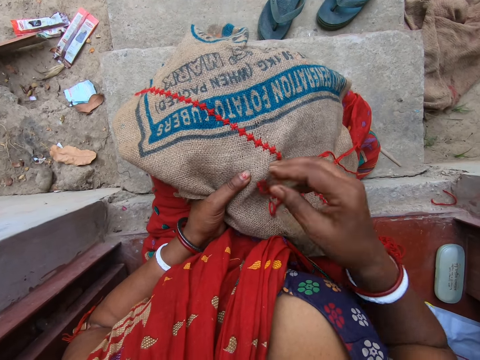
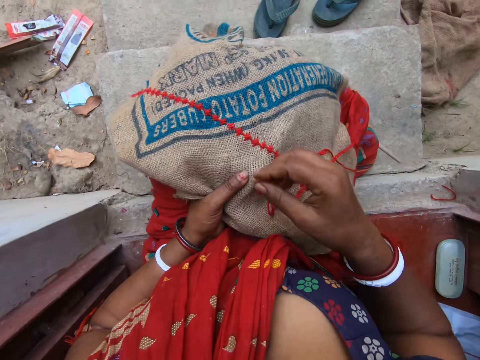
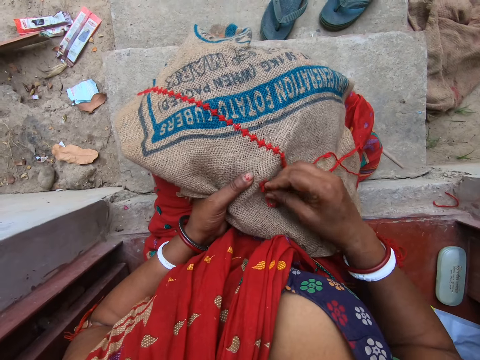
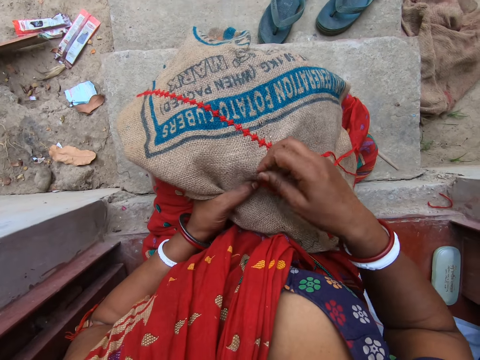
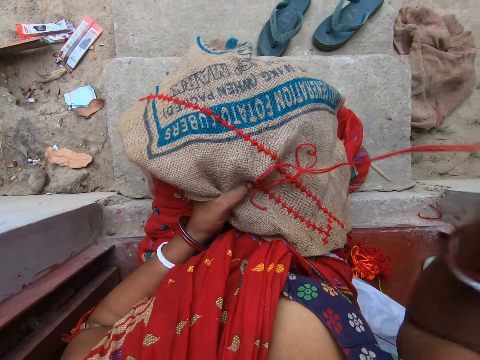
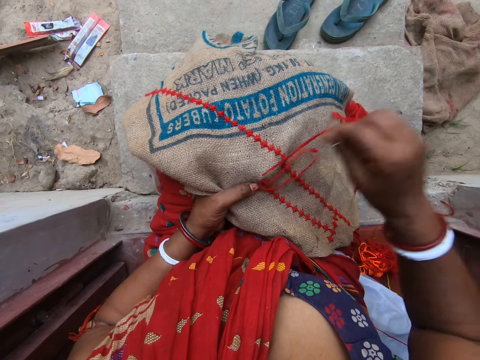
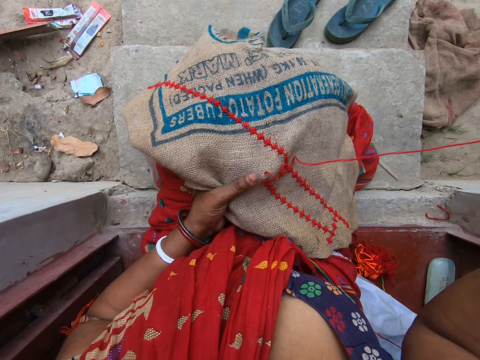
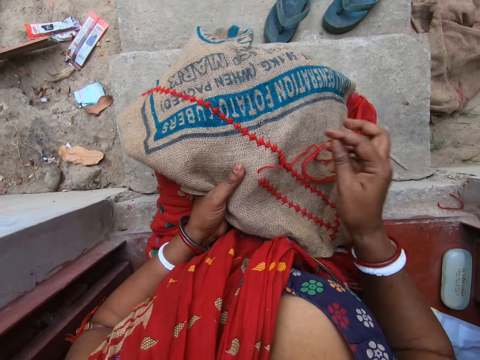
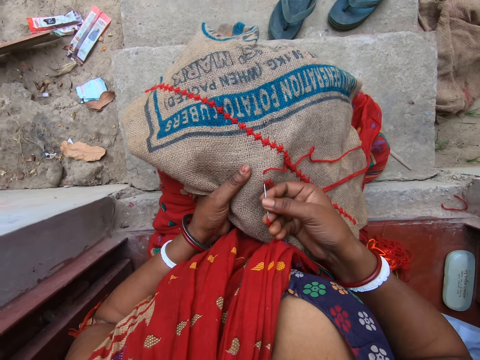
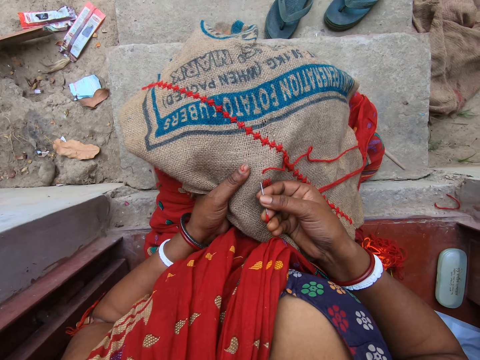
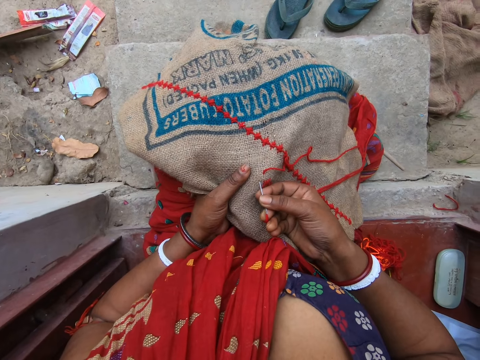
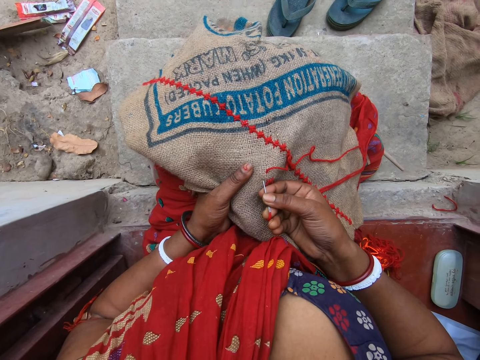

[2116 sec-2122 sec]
The camera wearer puts her right hand in her mouth. She sews a design on the cloth with the needle and thread in her right hand.

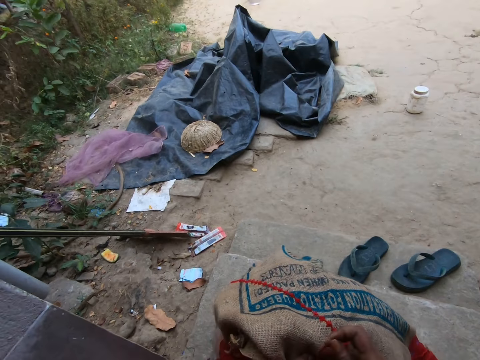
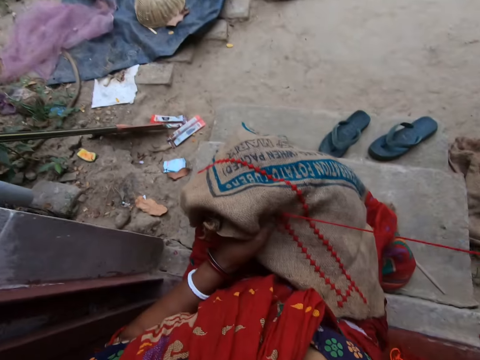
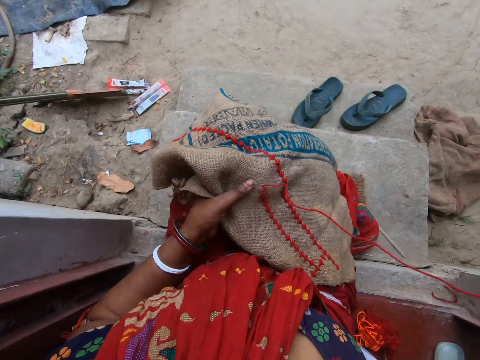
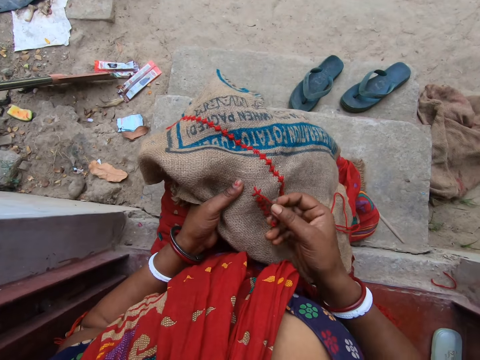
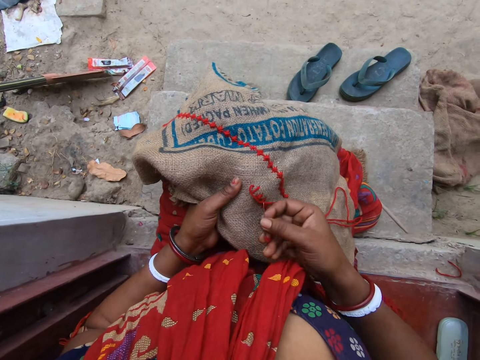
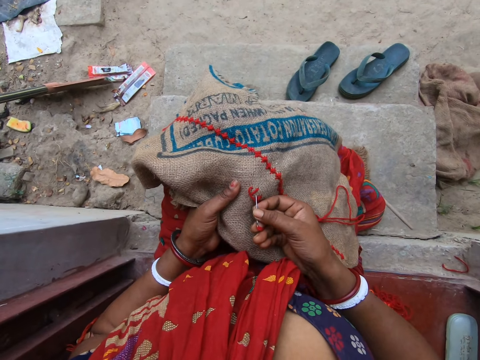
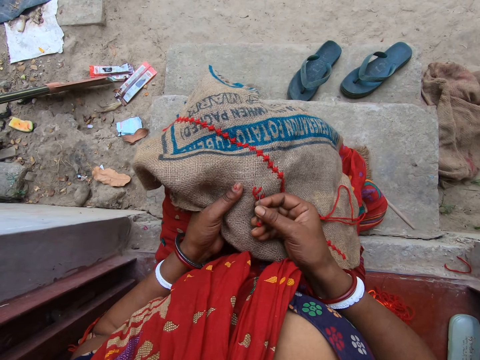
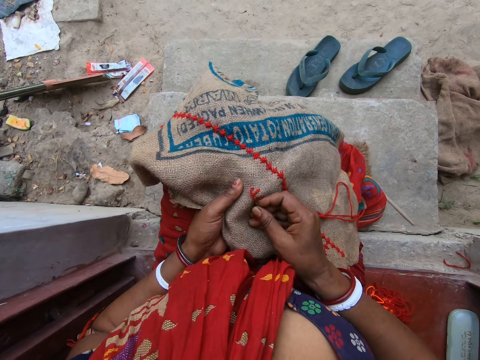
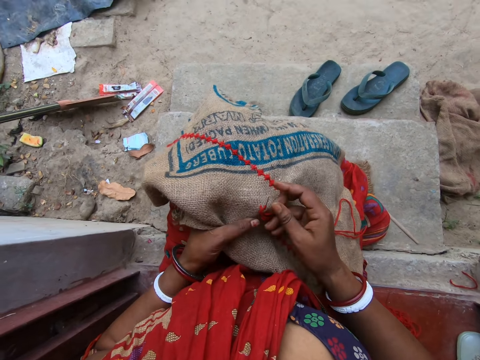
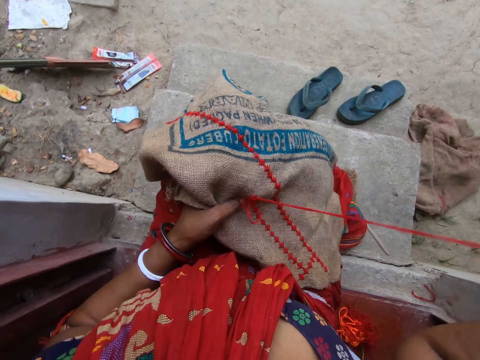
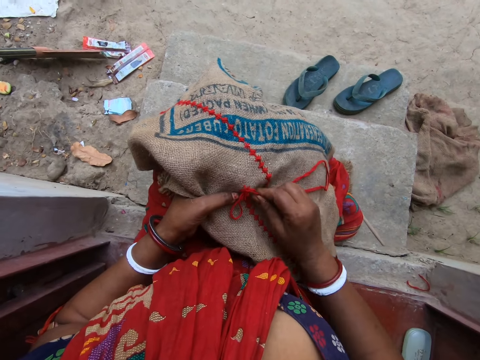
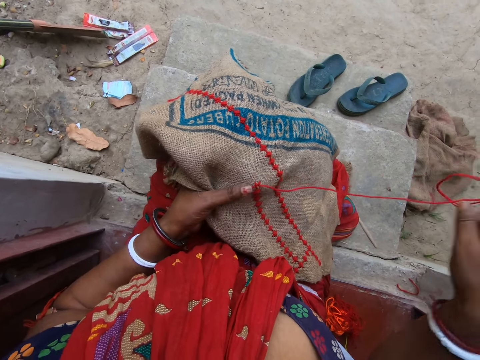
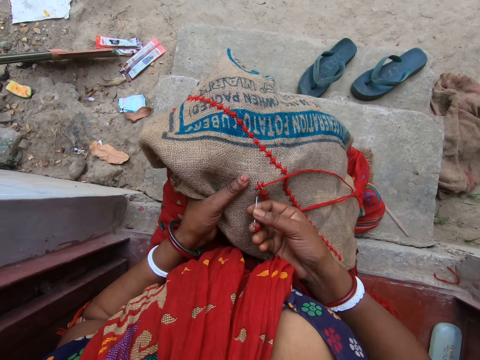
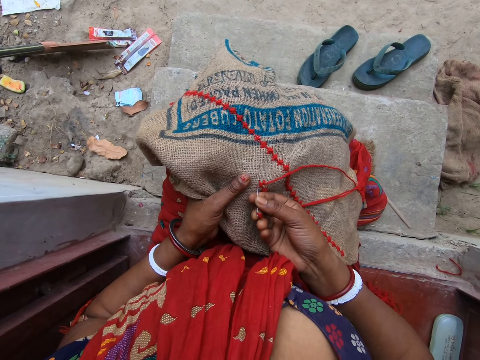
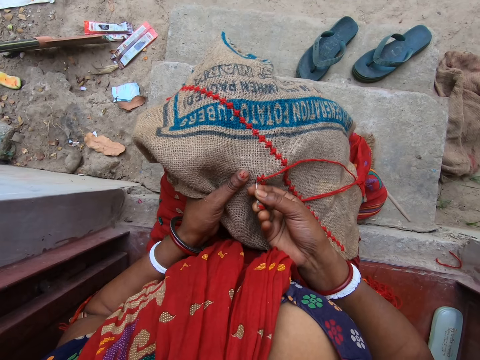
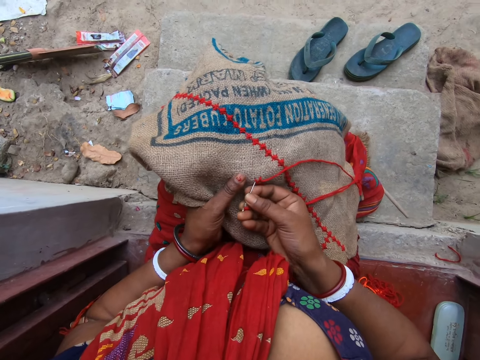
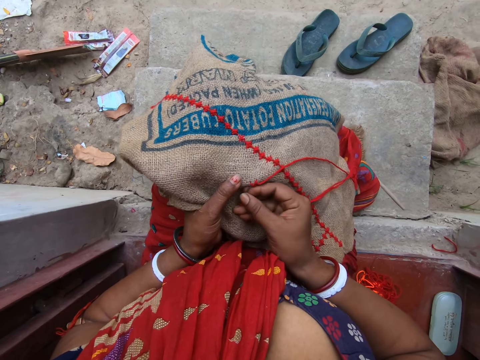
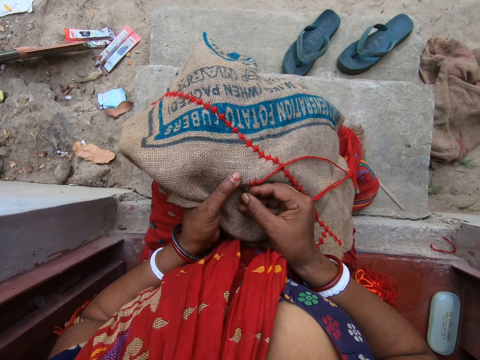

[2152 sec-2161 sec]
The camera wearer moves the wool thread on the jute sack on her lap with her right hand. She inserts the needle in her right hand in the jute sack on her lap. She pulls the needle from the jute sack on her lap with her right hand. She pulls the wool thread in the jute sack on her lap with her right hand. She inserts the needle in her right hand in the jute sack on her lap.

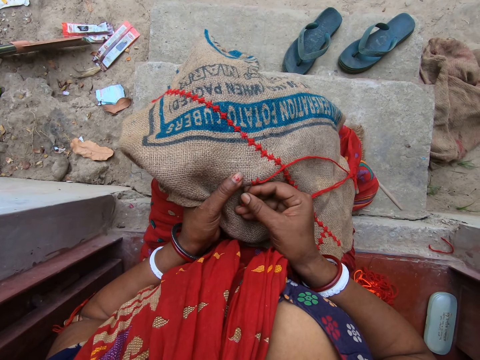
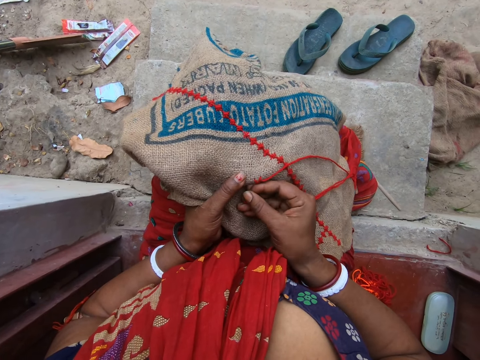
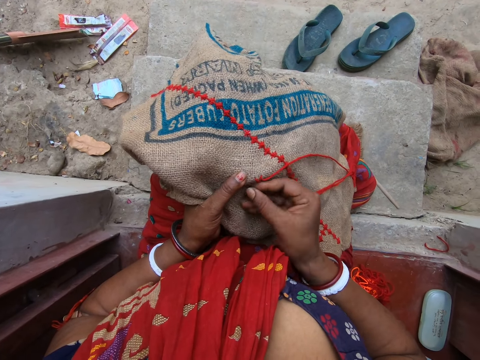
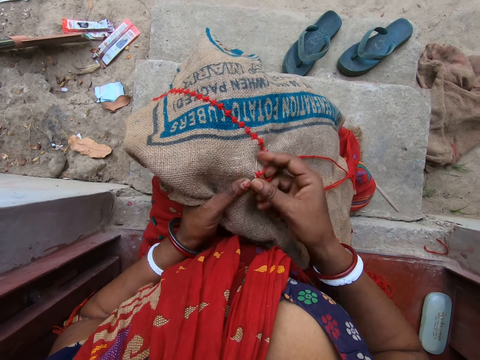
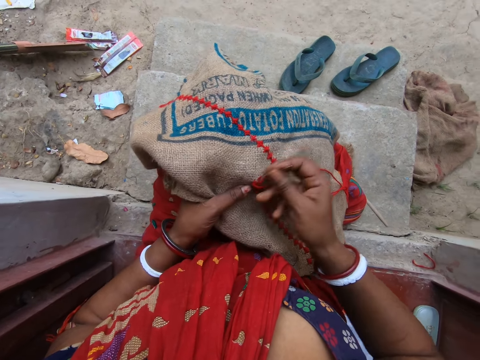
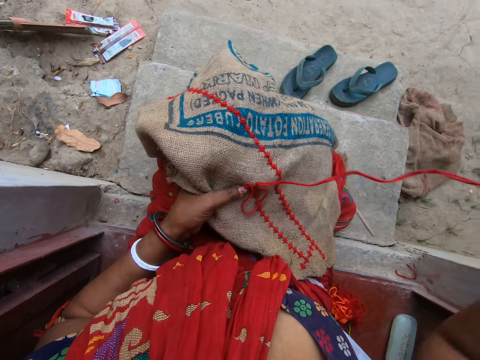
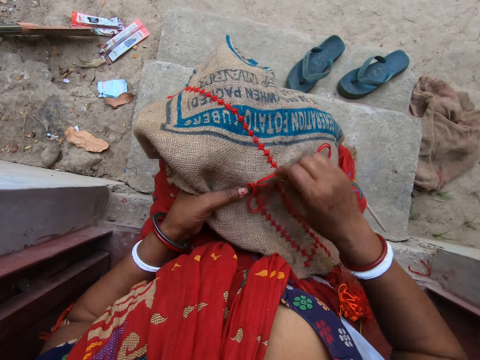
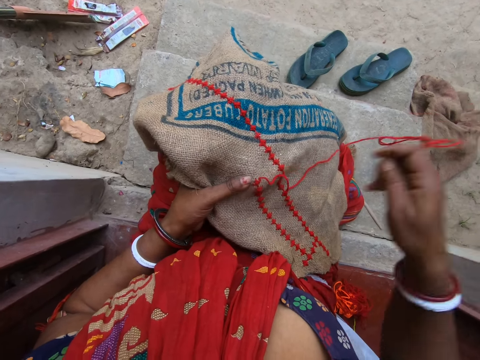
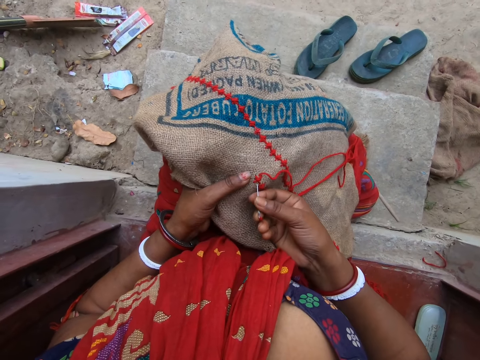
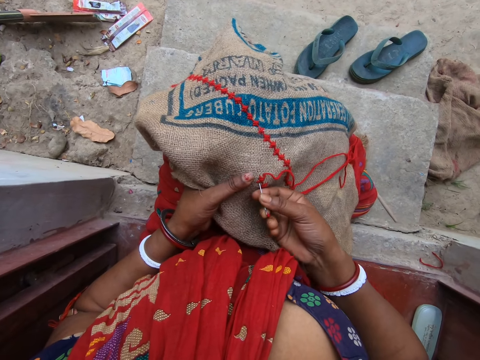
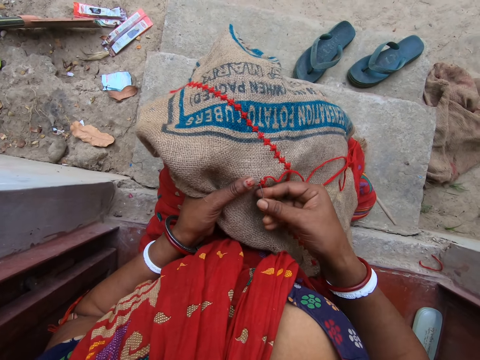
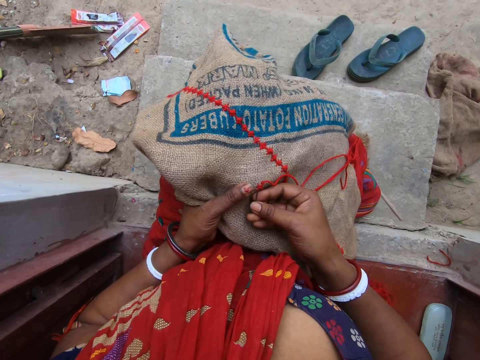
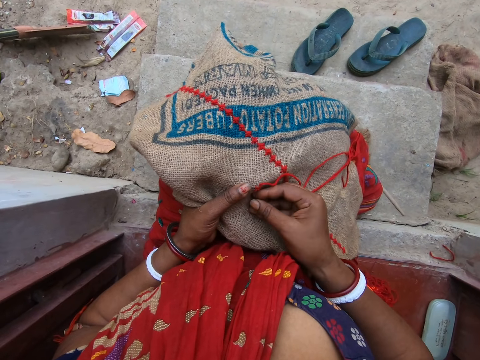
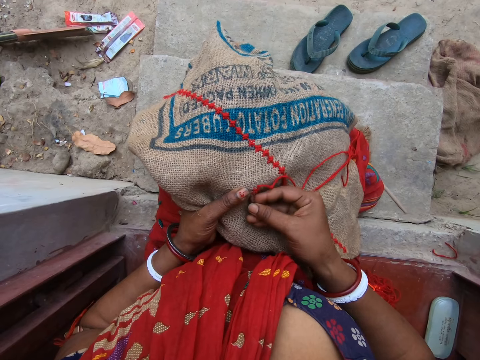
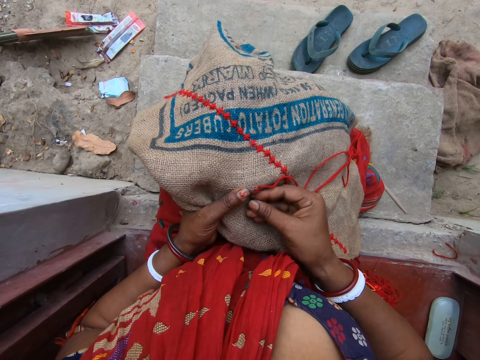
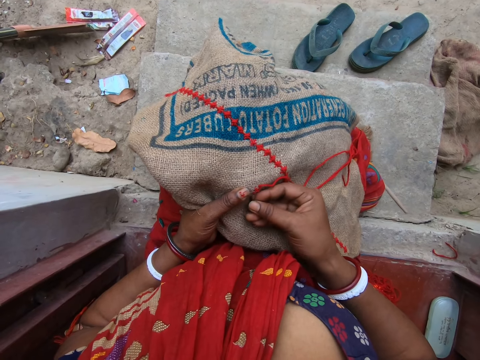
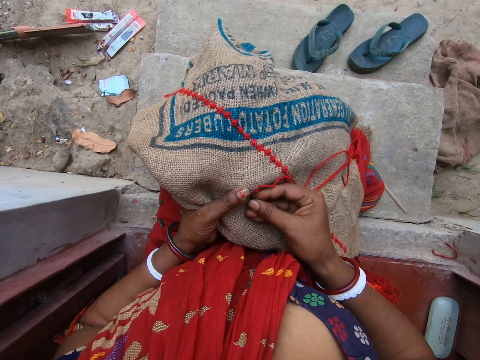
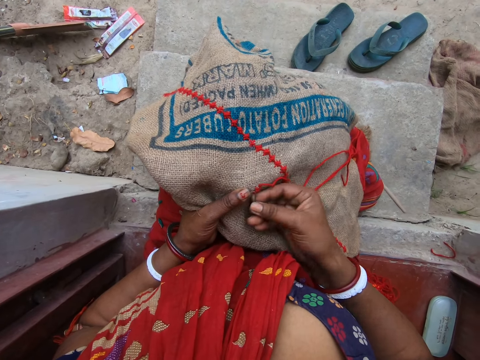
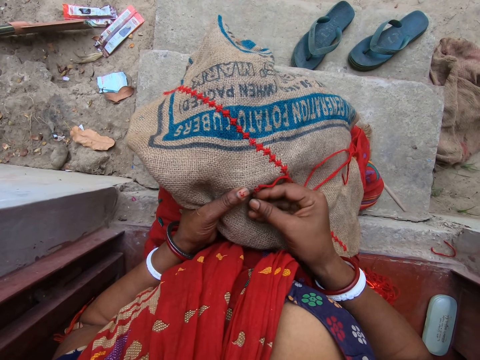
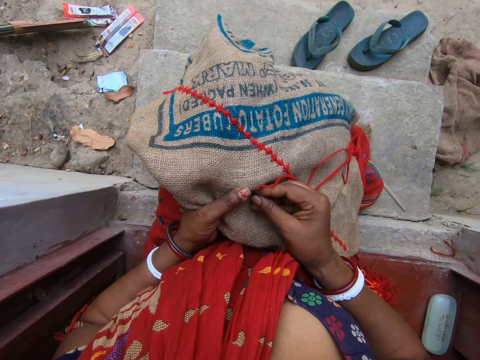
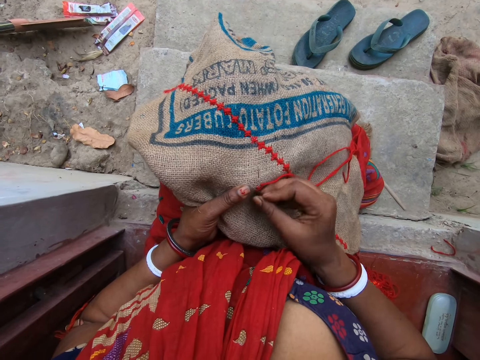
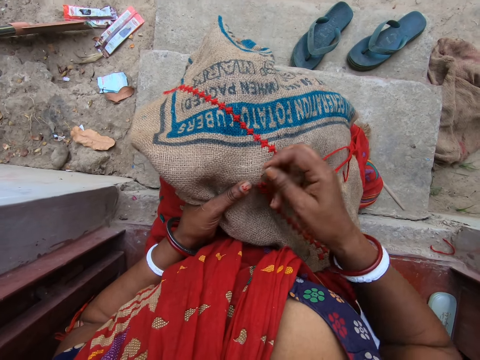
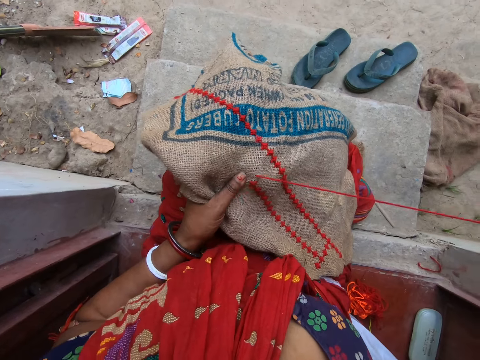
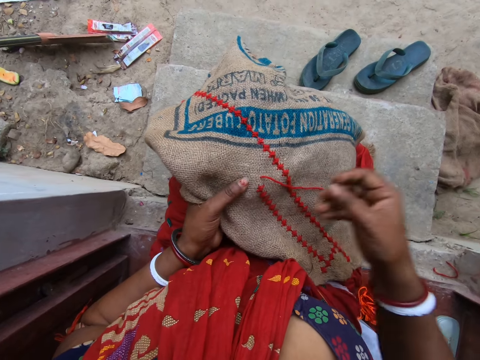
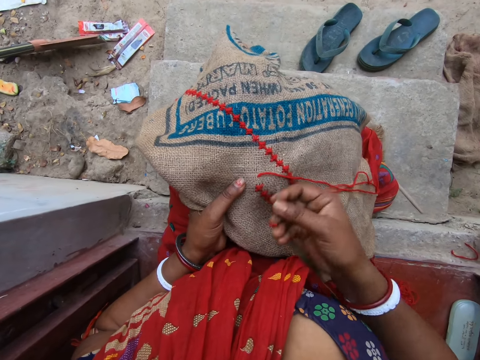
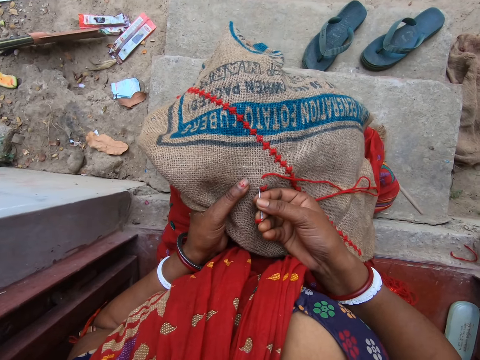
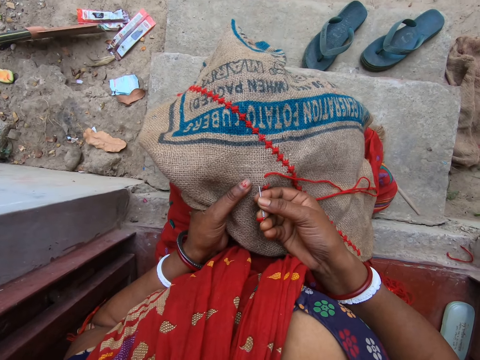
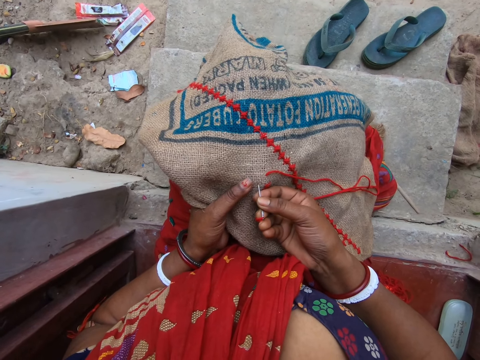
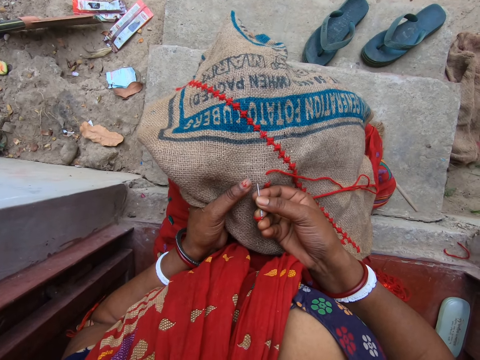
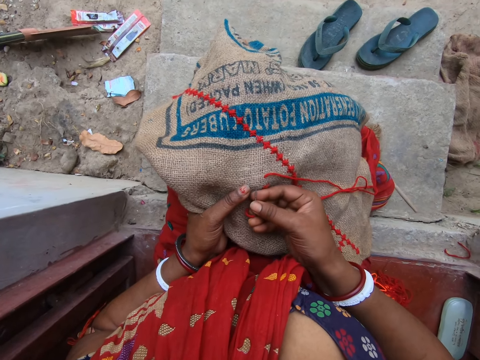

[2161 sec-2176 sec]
The camera wearer pulls the needle from the jute sack on her lap with her right hand. She pulls the wool thread in the jute sack on her lap with her right hand. She inserts the needle in her right hand in the jute sack on her lap. She pulls the needle from the jute sack on her lap with her right hand. She moves the wool thread on the jute sack on her lap with her right hand. She inserts the needle in her right hand in the jute sack on her lap.
